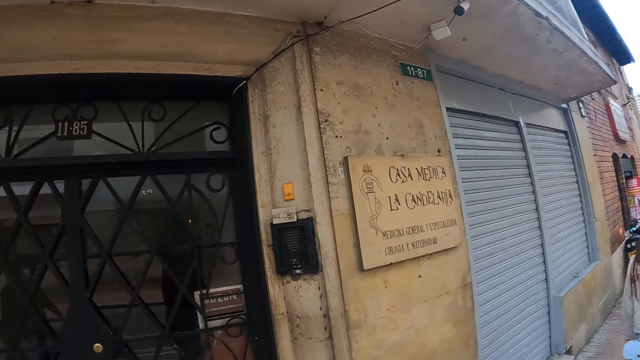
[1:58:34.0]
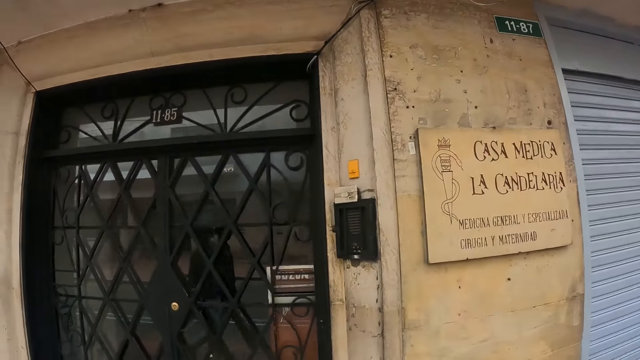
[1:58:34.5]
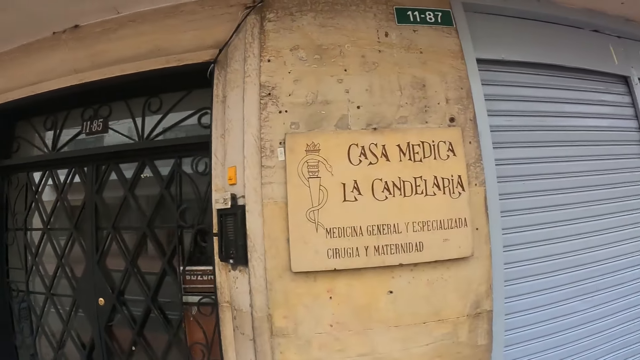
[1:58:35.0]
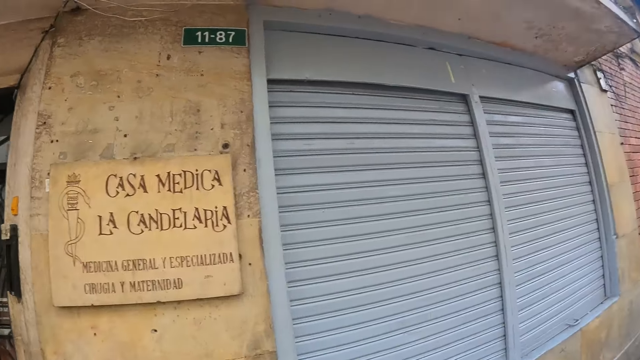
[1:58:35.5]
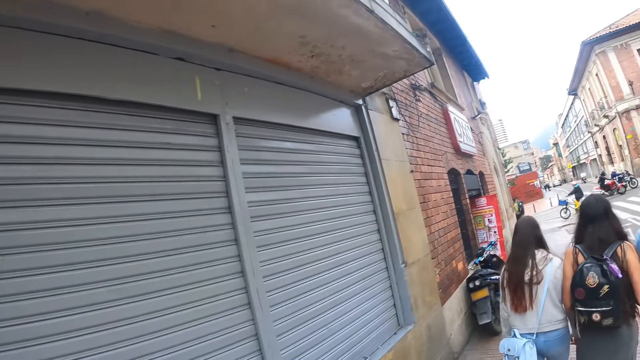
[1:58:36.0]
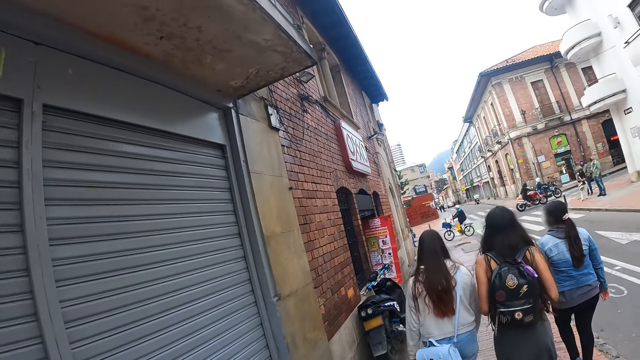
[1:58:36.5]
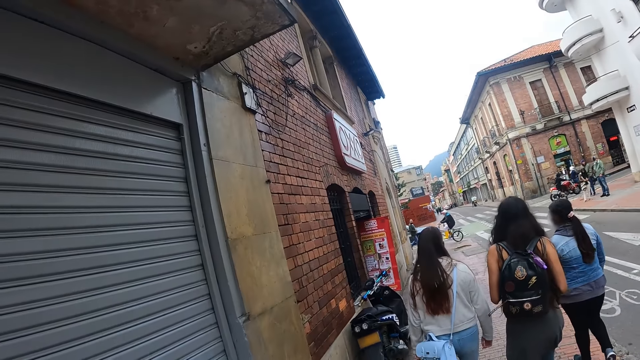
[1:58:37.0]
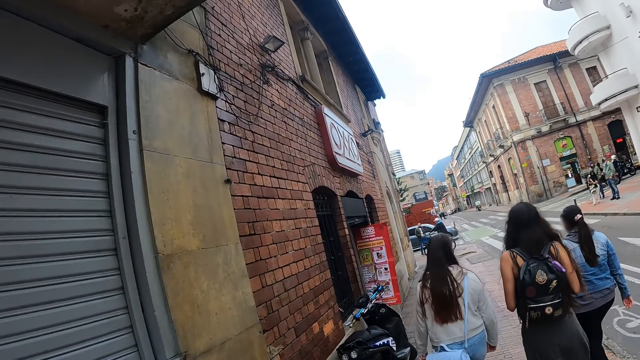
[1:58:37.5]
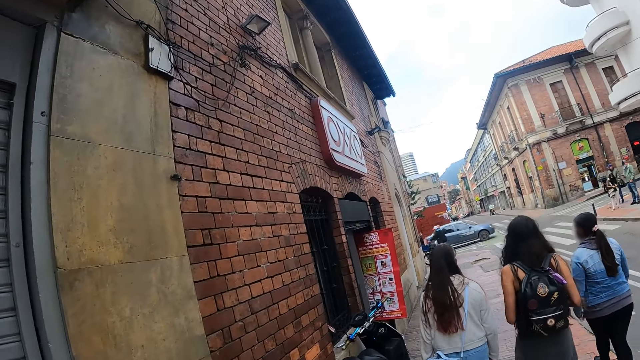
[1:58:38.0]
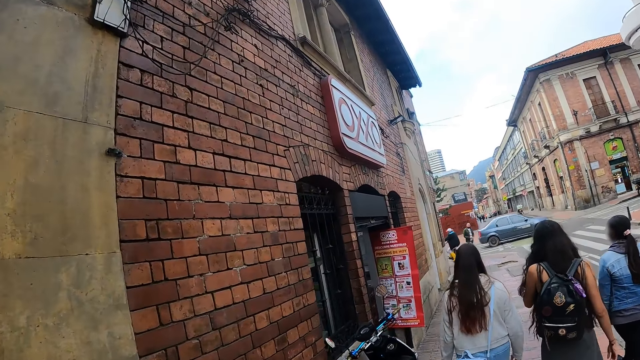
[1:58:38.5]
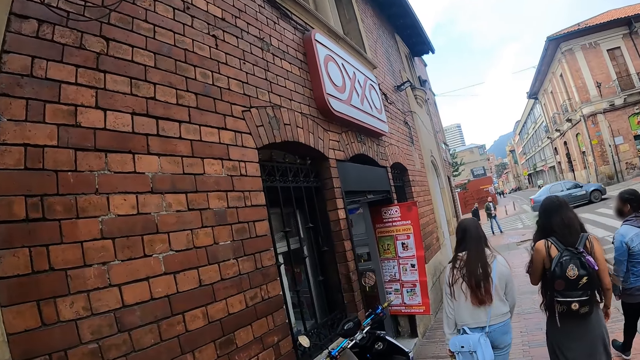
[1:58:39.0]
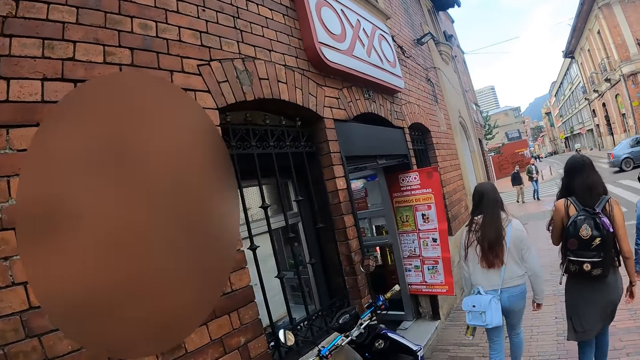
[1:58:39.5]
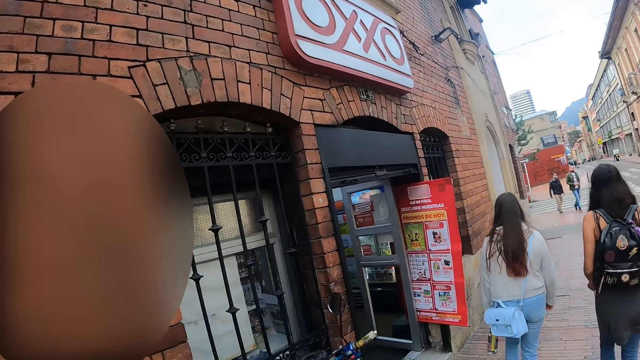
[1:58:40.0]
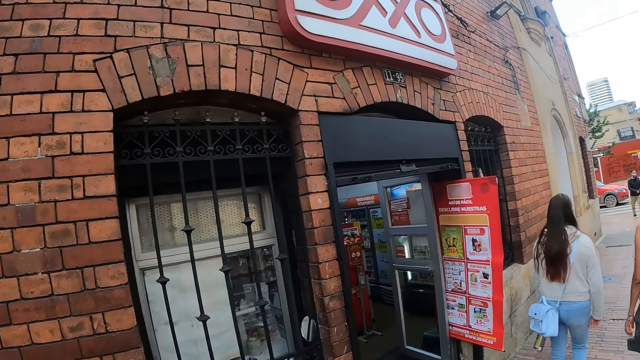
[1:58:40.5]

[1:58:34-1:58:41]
The camera wearer looks around.

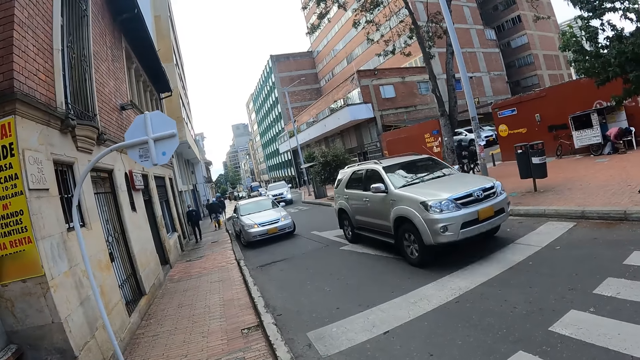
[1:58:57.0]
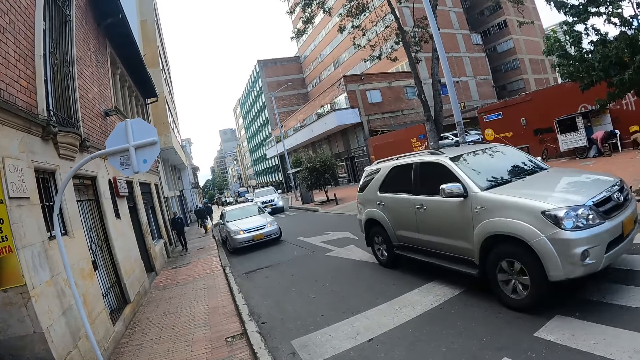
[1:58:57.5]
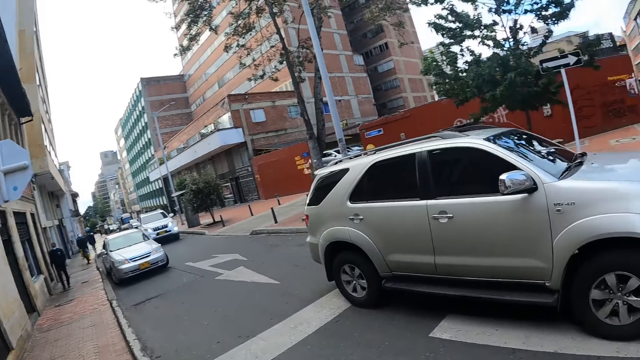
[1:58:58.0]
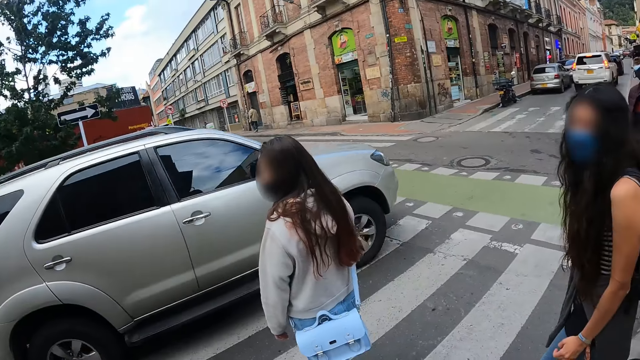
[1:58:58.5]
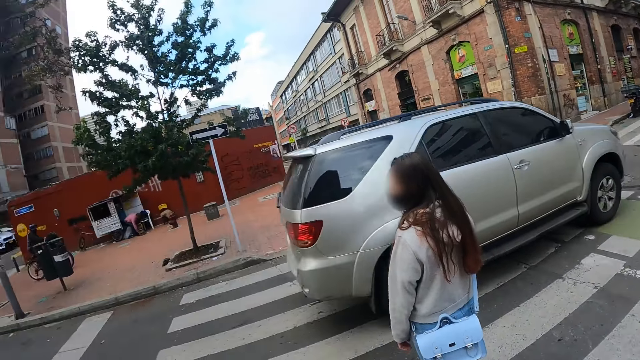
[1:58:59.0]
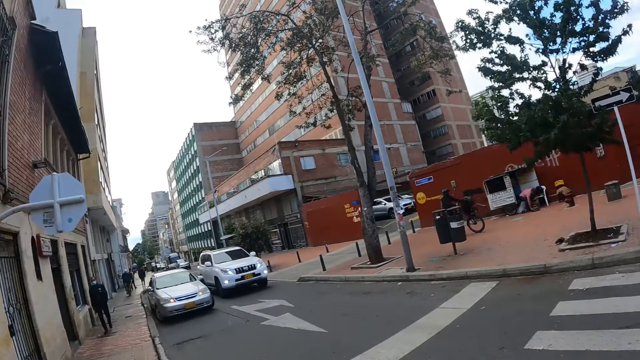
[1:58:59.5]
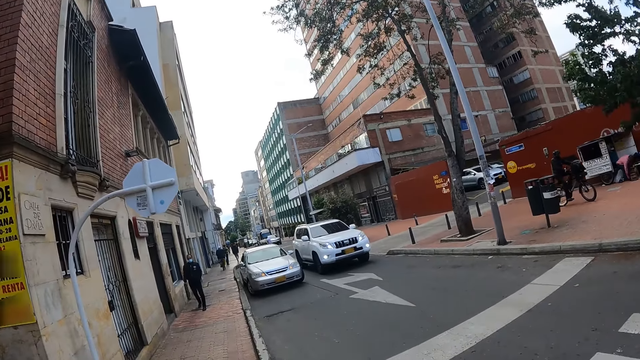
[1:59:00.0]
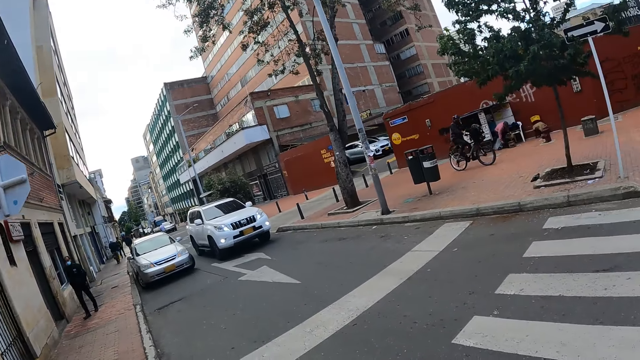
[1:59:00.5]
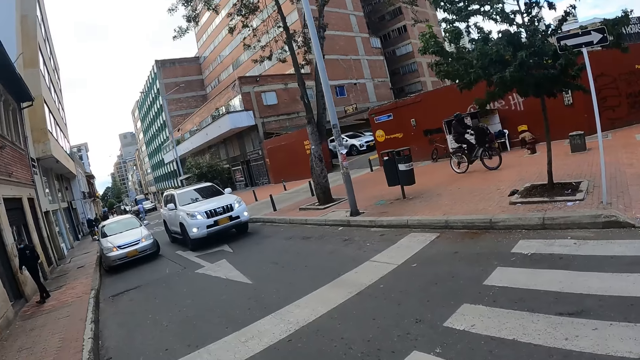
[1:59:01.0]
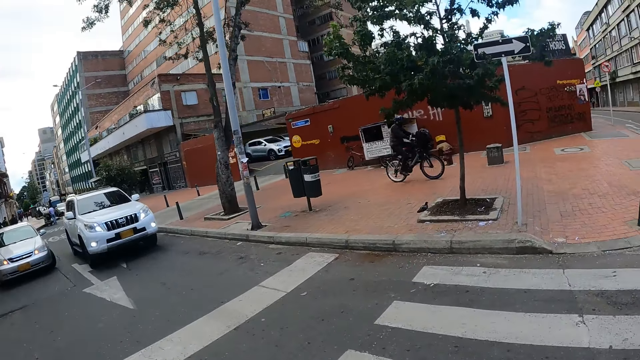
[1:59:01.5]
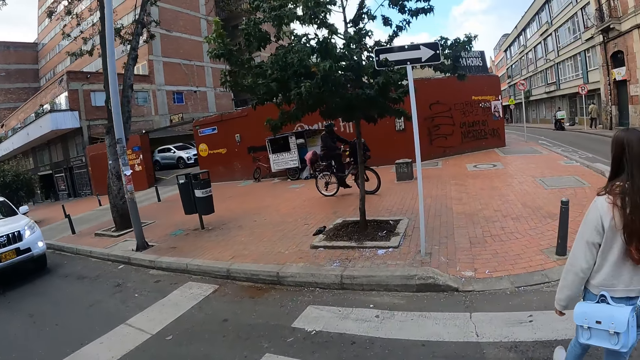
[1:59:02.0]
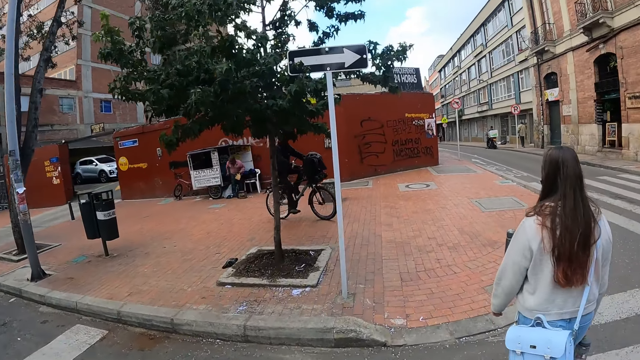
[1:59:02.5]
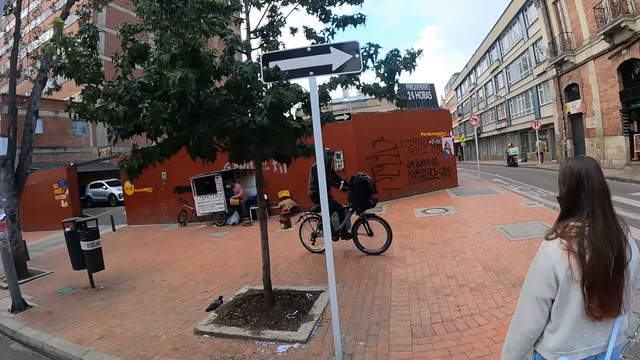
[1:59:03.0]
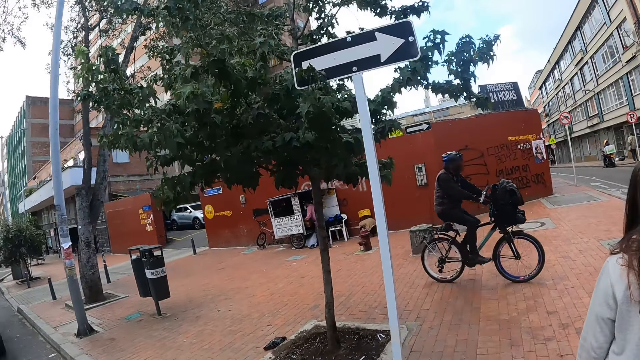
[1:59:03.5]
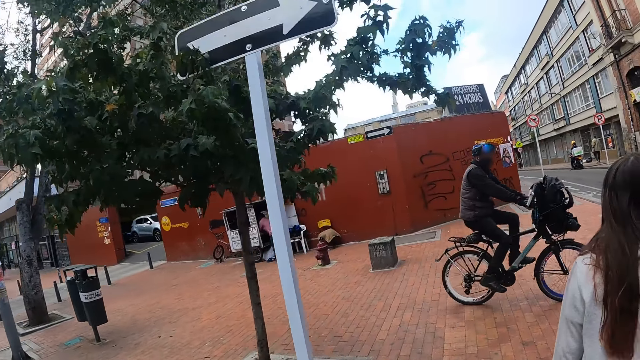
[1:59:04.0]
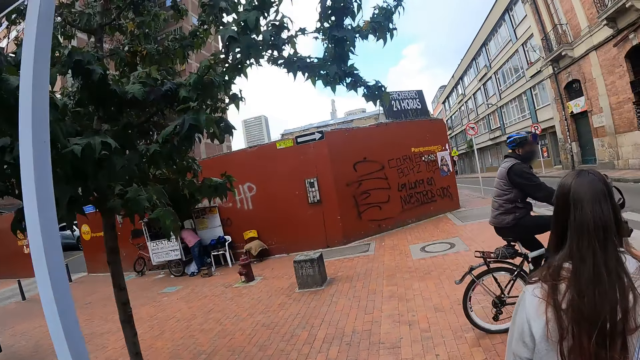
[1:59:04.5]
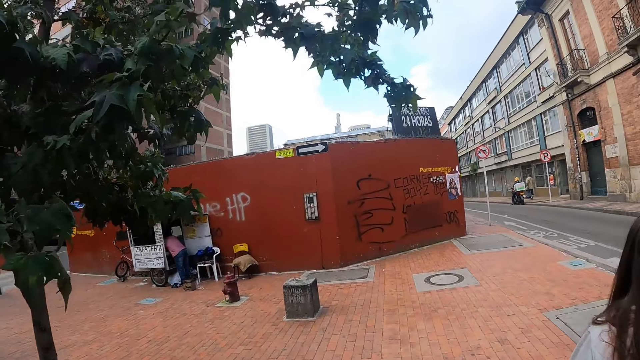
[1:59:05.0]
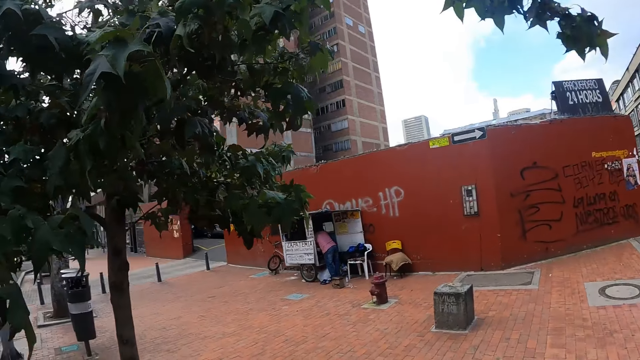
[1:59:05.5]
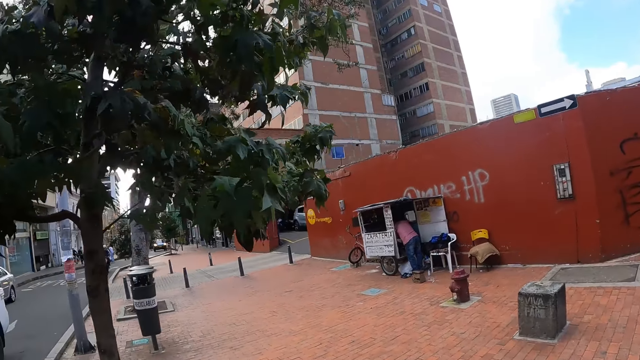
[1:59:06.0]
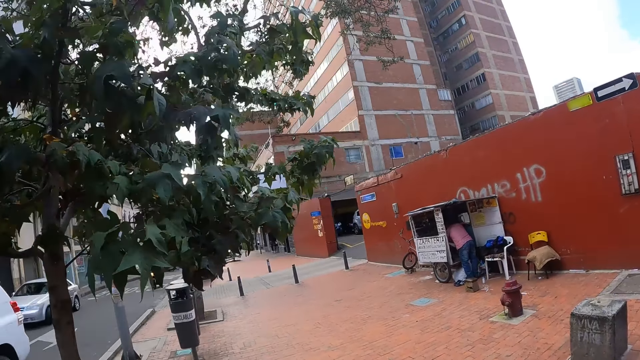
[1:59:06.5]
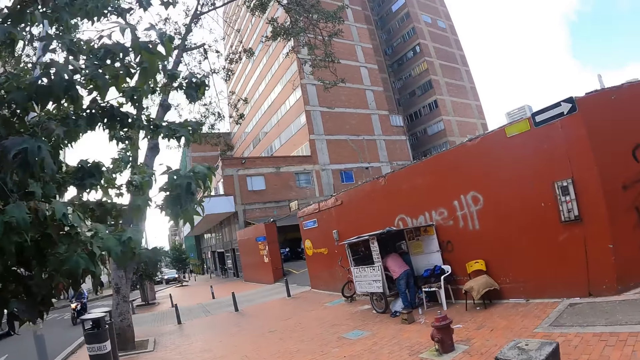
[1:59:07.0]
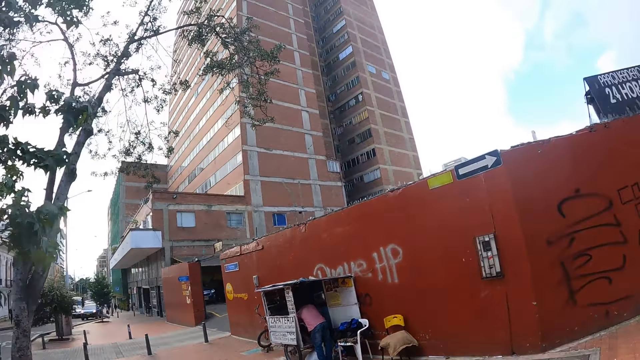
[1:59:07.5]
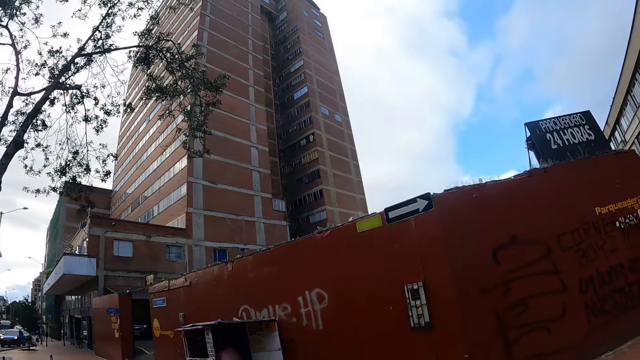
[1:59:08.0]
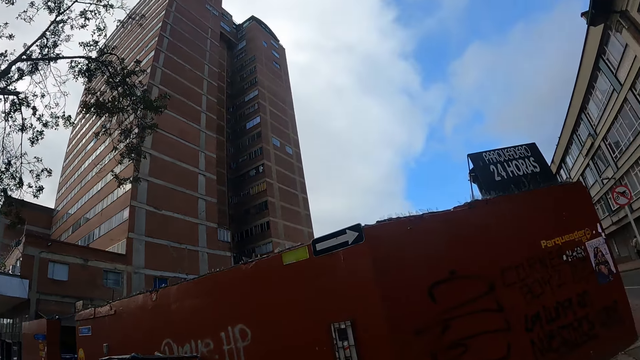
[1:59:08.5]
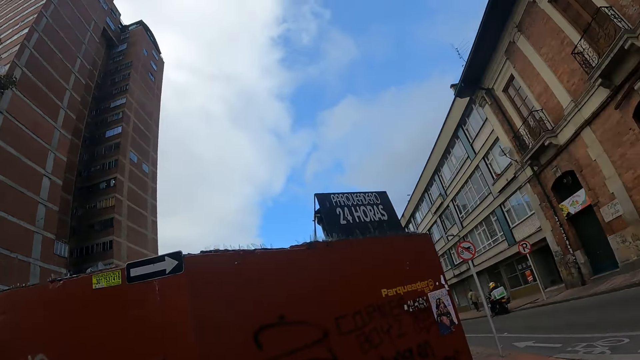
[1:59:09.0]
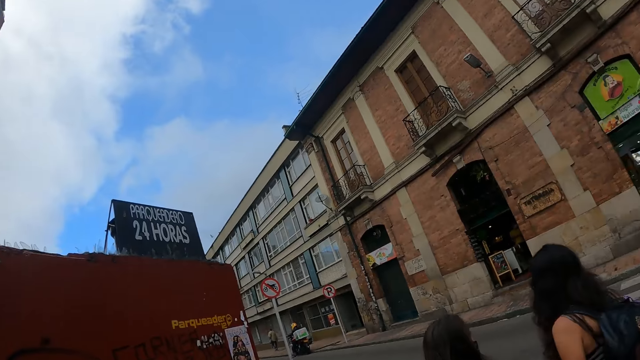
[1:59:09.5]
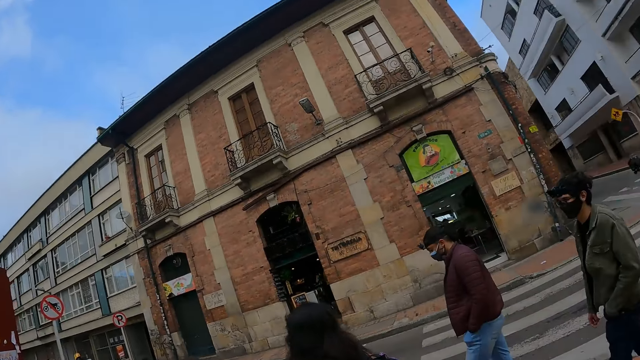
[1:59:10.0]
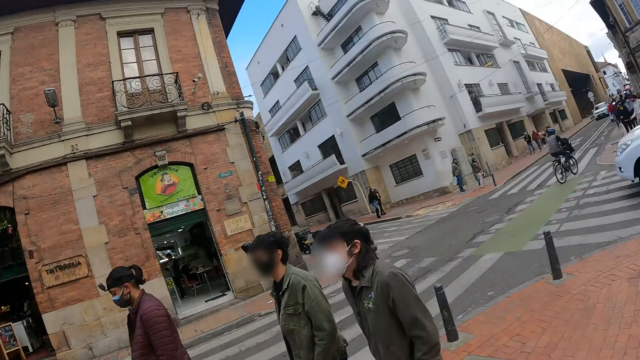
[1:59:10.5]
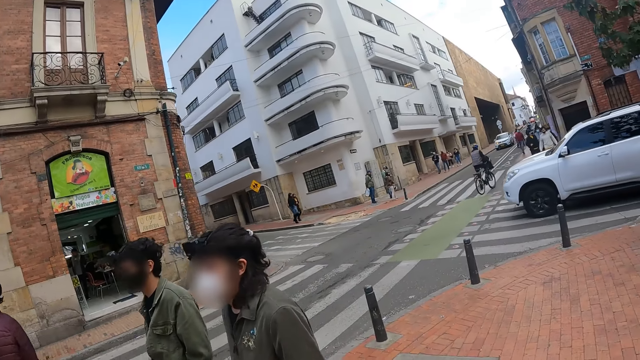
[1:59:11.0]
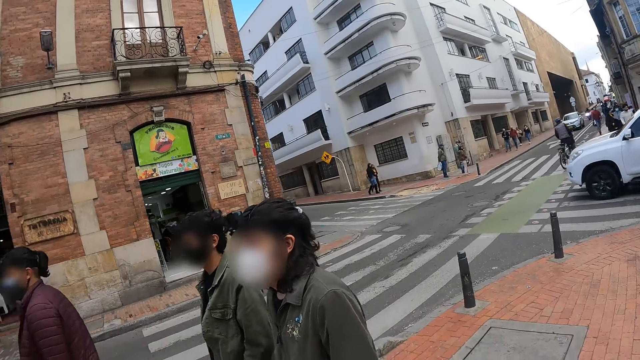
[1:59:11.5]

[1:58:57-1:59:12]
The camera wearer looks around. They walk around. They look around.
